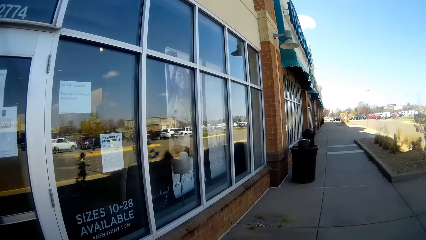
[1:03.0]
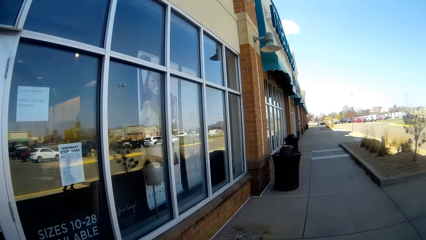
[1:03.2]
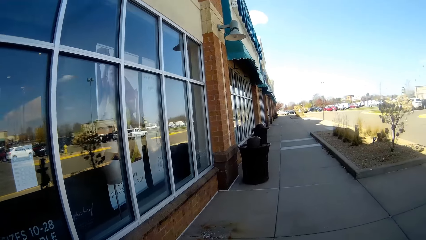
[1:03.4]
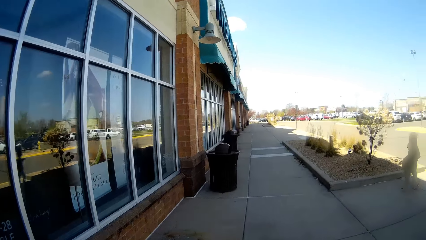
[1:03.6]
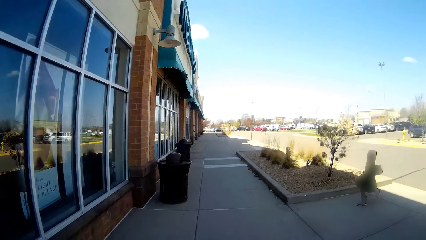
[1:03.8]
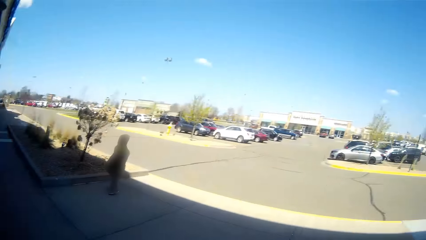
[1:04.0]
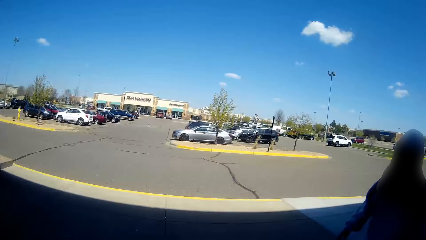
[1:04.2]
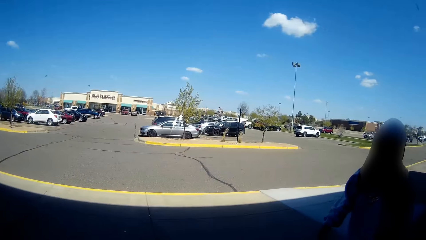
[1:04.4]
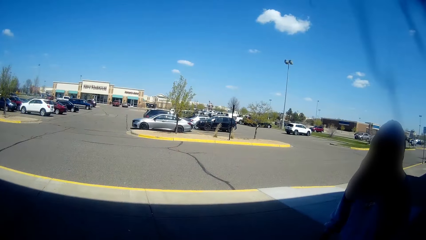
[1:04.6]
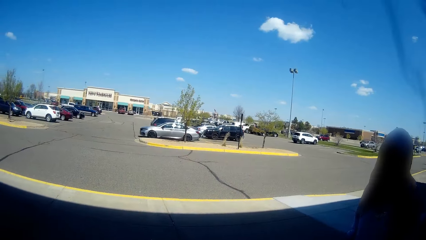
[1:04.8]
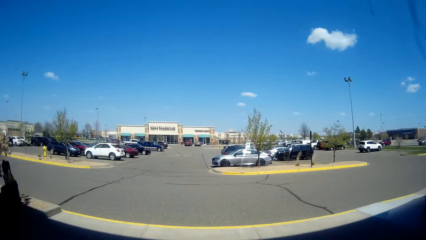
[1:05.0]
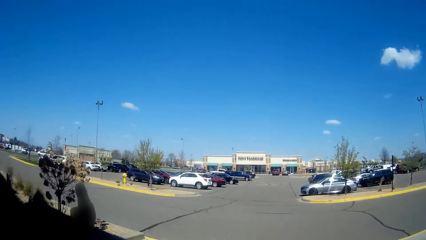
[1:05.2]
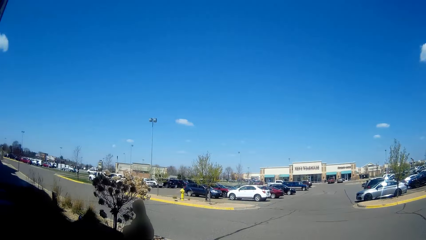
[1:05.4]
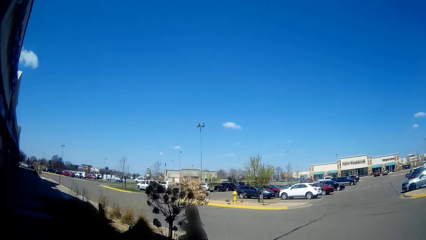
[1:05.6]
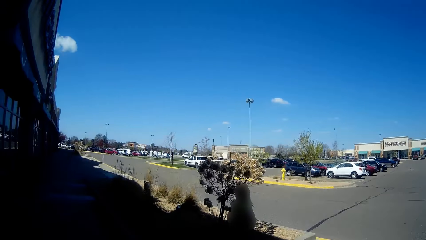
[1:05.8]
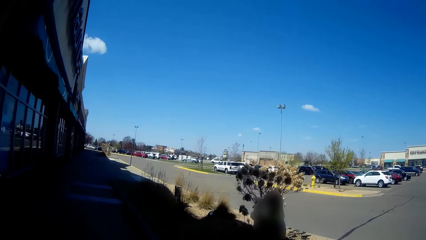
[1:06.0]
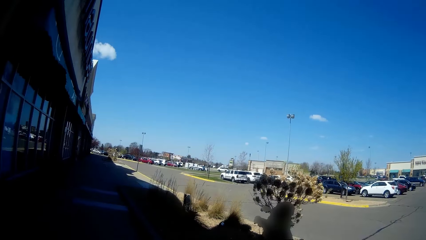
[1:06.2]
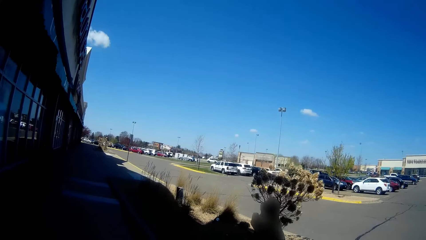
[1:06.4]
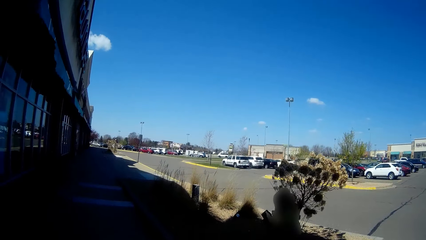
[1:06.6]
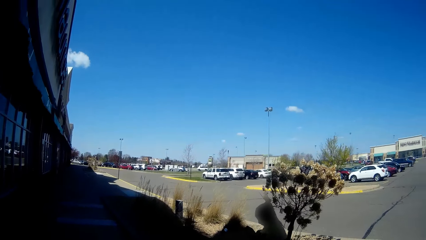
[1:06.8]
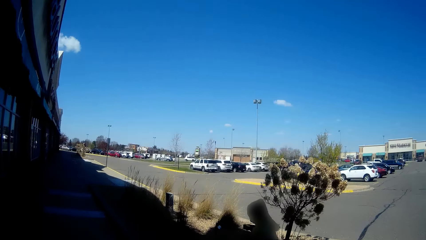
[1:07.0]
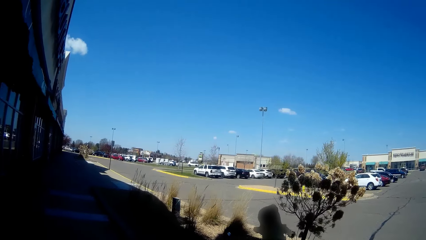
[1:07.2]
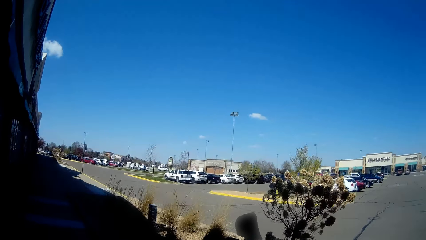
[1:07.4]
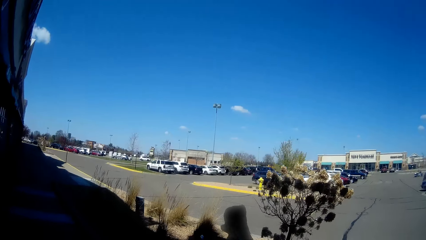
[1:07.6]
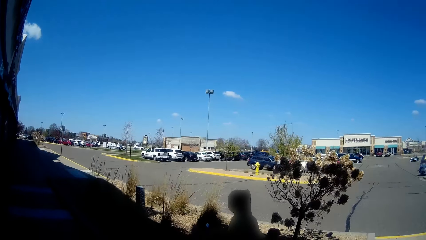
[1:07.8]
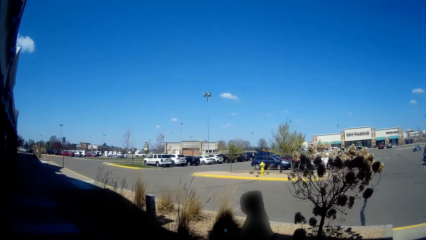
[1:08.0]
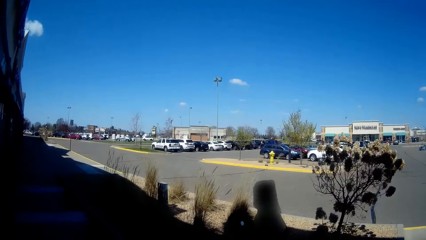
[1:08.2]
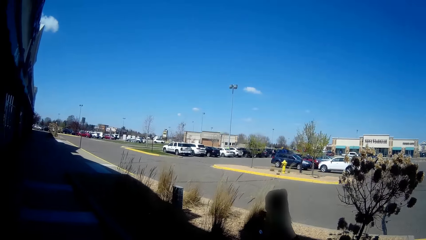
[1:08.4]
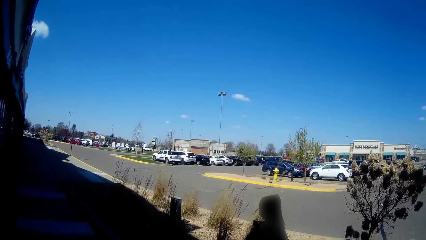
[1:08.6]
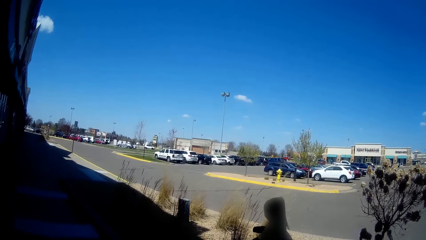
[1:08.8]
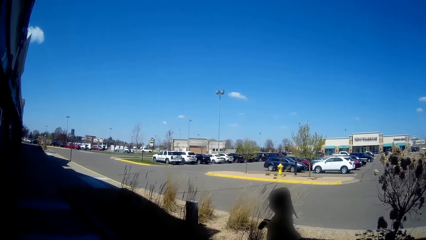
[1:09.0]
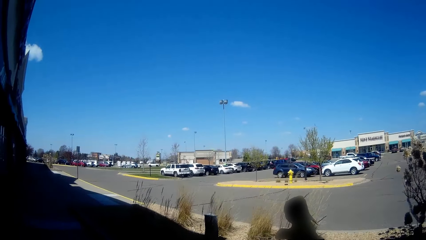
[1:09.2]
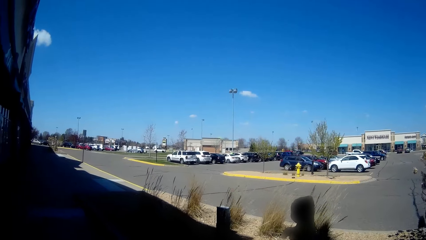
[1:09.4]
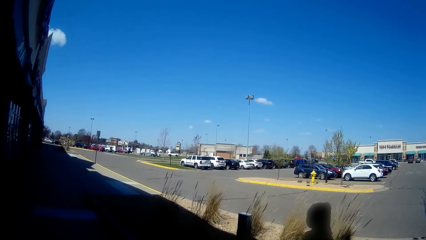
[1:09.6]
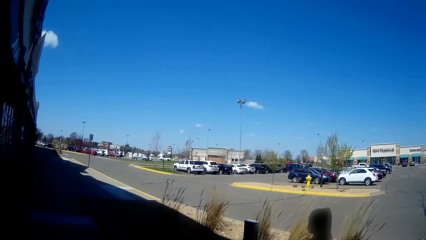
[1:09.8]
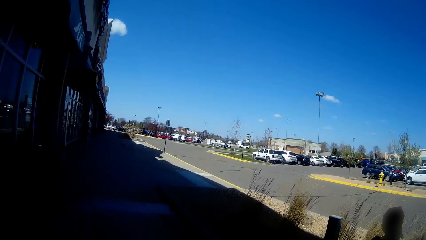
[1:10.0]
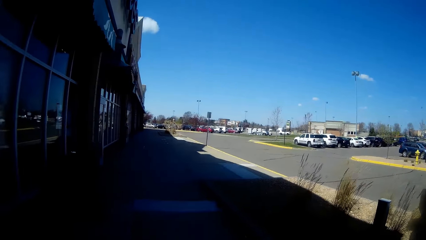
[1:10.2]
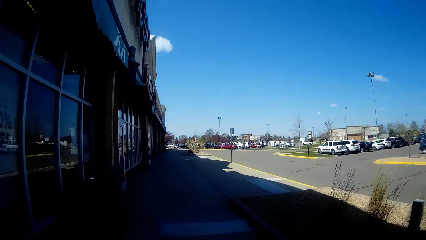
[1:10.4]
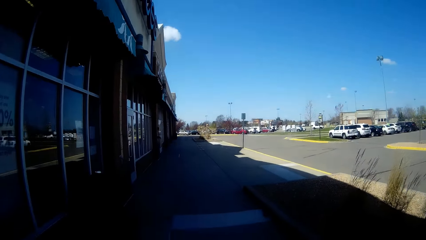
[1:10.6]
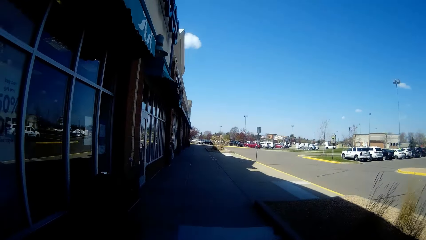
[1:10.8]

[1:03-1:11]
The woman walks on the pavement. The camera wearer looks on the right side. A girl walks on the pavement.

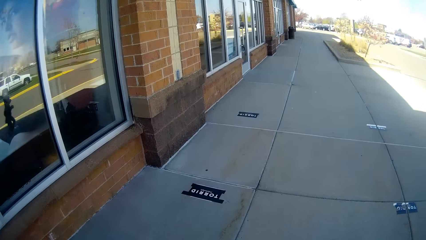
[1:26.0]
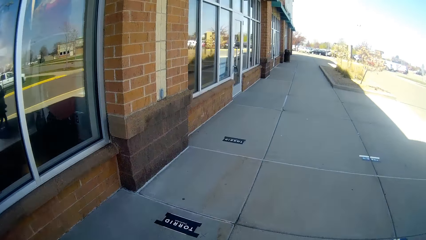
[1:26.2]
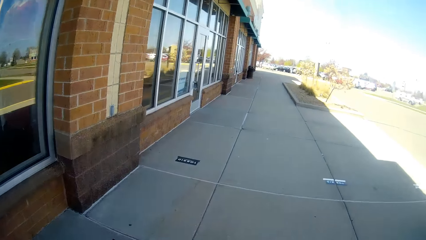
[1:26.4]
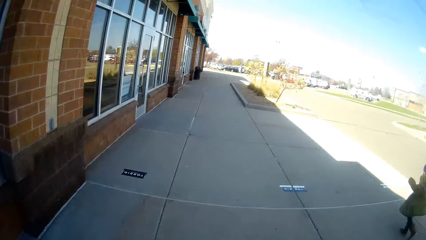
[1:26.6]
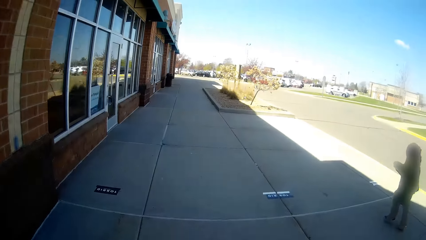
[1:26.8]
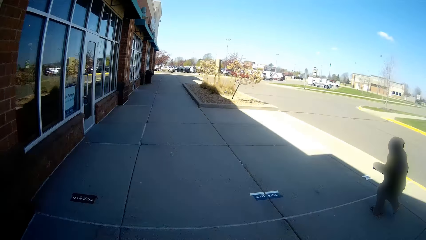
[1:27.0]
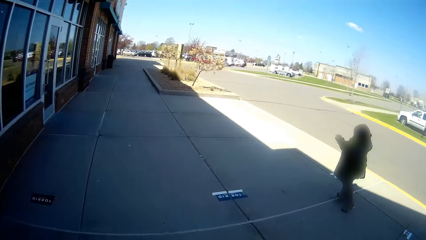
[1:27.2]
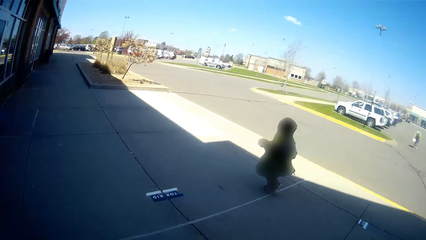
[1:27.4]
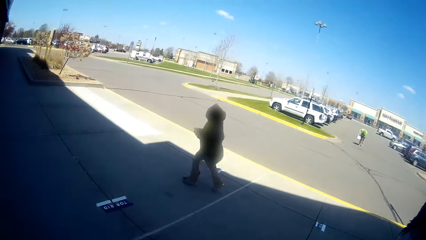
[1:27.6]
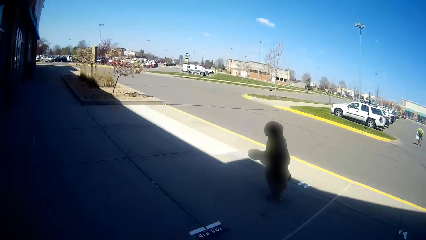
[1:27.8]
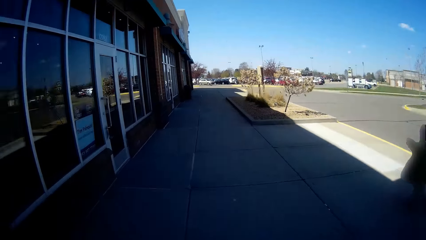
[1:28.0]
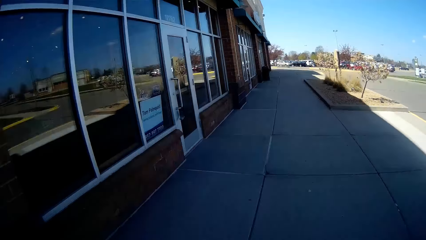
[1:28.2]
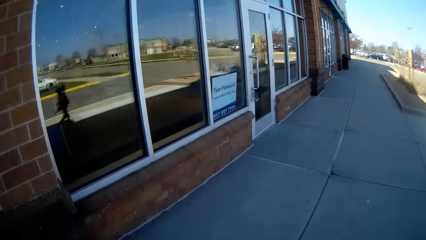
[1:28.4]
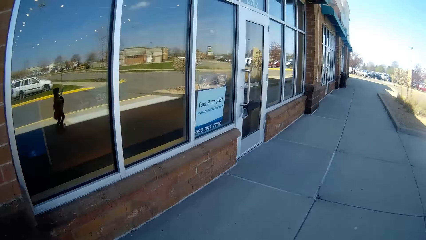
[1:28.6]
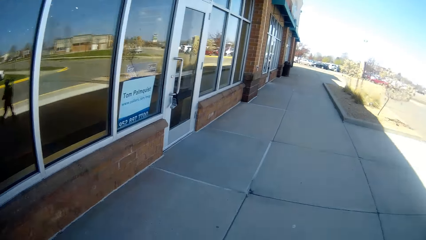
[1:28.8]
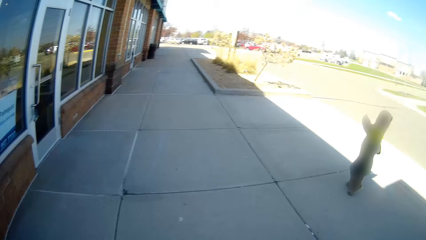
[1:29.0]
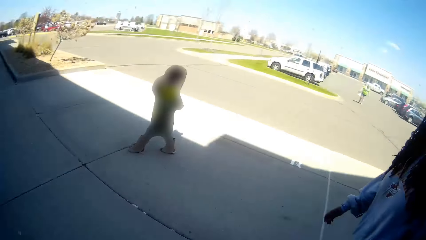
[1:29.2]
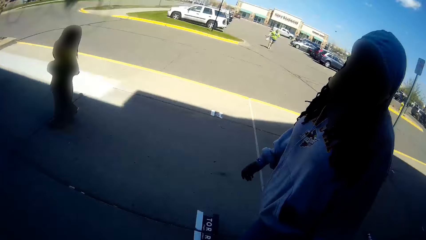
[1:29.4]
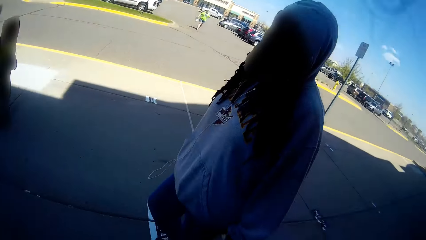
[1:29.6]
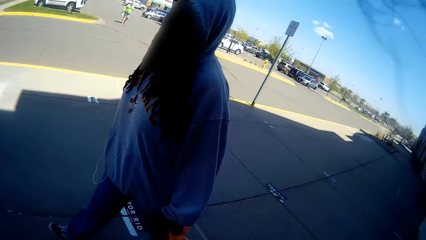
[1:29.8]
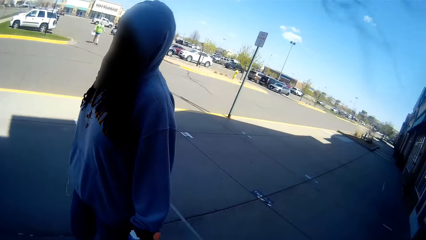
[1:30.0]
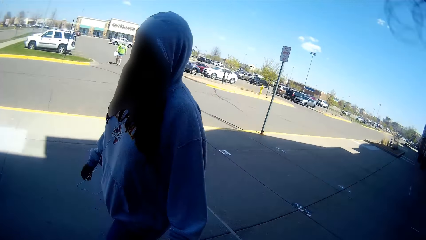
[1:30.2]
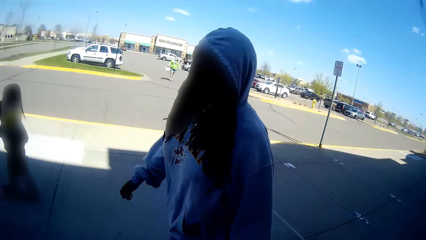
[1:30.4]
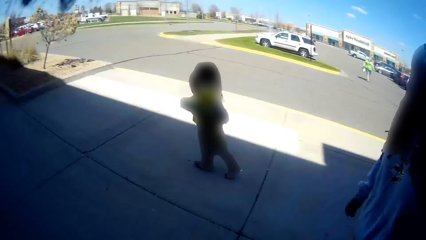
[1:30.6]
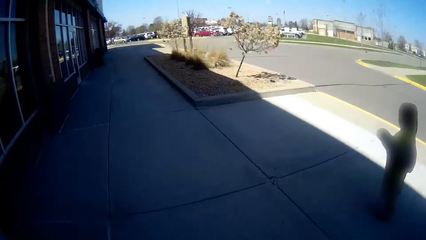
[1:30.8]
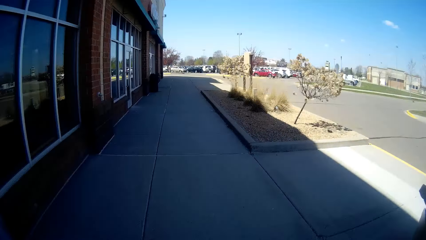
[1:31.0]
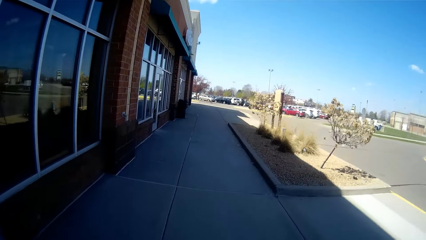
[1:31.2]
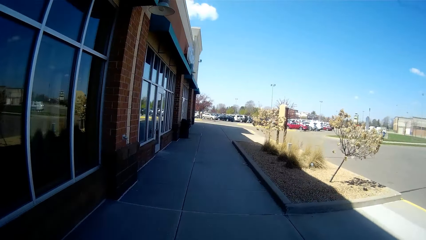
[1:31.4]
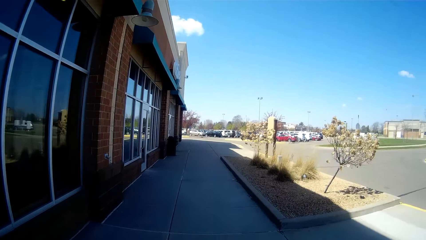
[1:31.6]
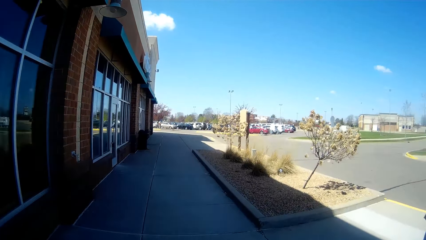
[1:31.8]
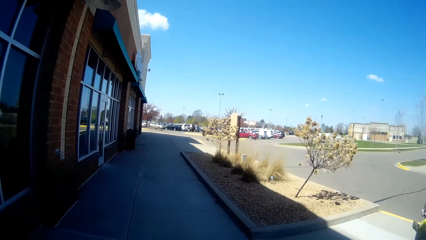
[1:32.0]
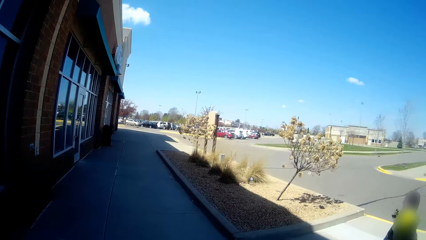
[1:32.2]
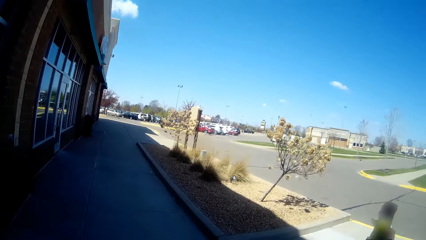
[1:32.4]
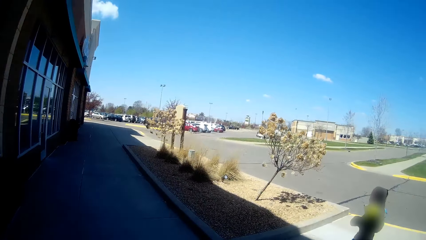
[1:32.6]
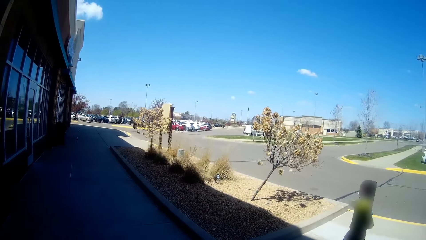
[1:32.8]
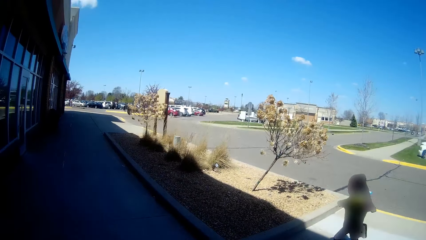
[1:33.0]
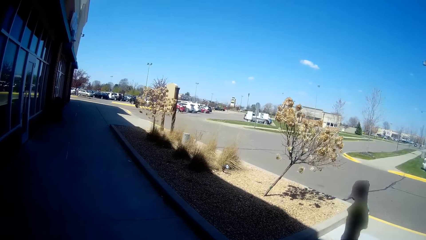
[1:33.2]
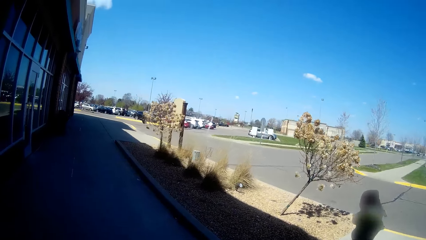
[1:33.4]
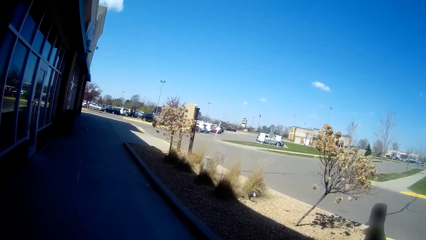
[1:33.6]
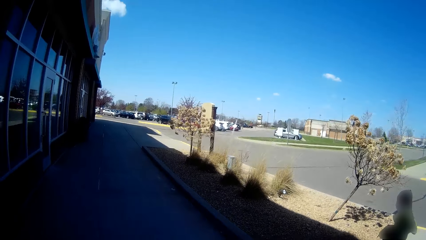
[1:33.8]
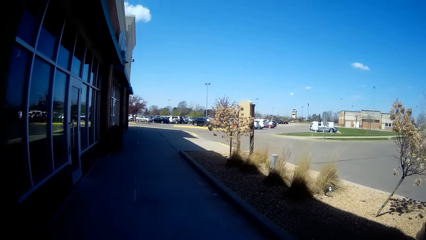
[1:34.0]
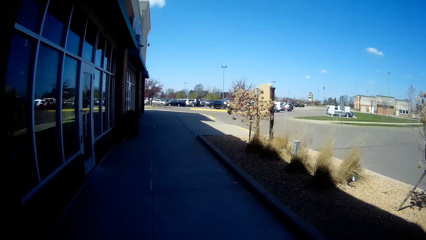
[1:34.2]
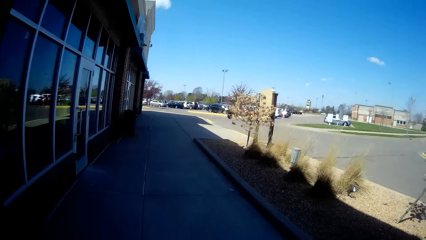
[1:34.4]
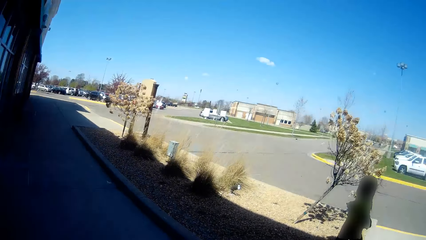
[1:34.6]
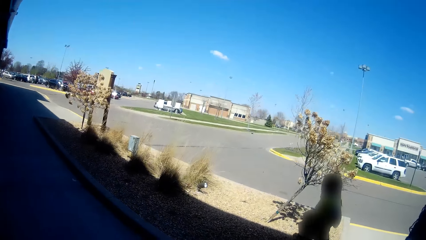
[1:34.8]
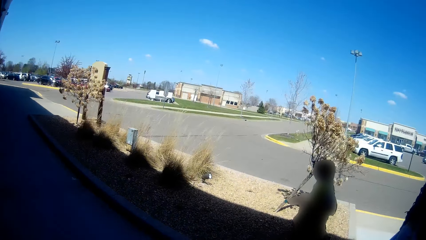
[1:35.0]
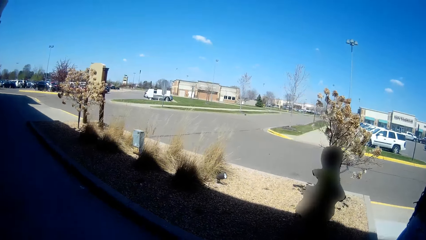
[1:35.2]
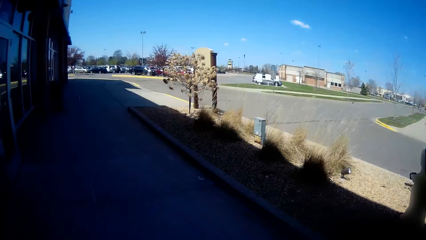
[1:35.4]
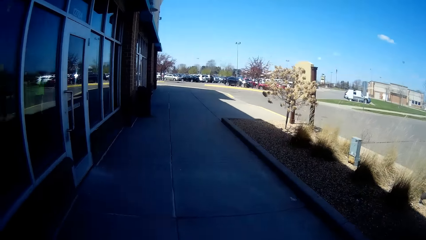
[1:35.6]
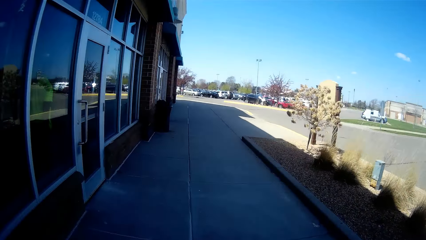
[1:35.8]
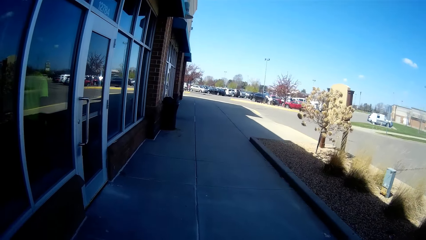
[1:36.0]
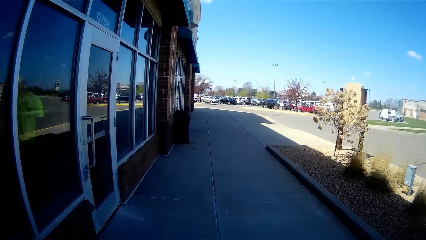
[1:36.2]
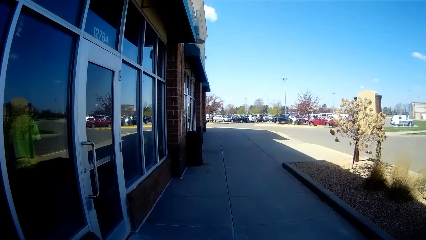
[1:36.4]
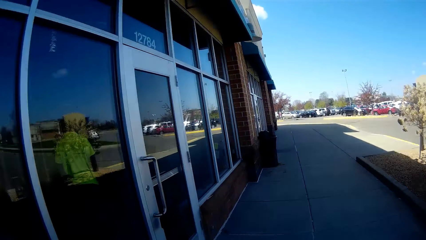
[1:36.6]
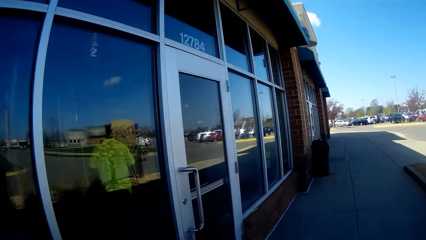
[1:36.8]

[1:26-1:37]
The camera wearer looks at a person. They look forward. They look on the right side.
